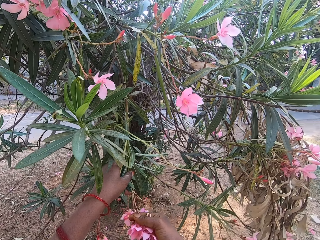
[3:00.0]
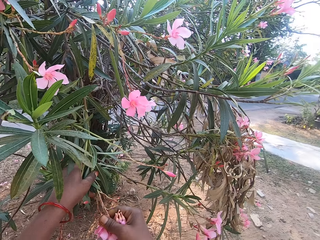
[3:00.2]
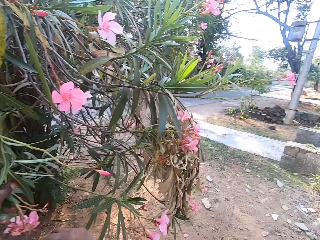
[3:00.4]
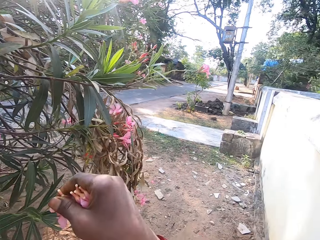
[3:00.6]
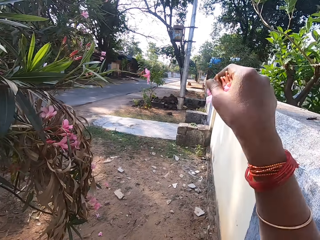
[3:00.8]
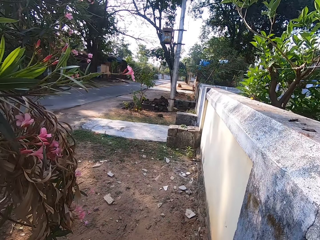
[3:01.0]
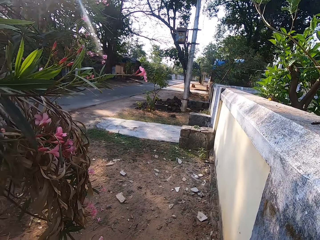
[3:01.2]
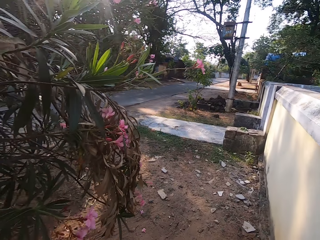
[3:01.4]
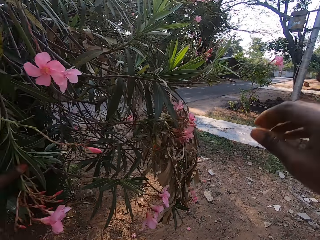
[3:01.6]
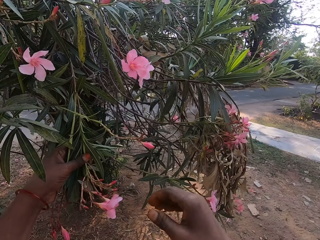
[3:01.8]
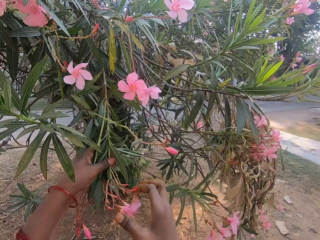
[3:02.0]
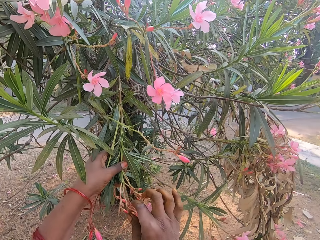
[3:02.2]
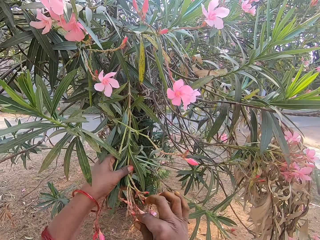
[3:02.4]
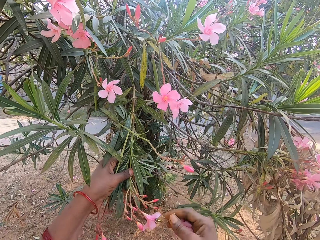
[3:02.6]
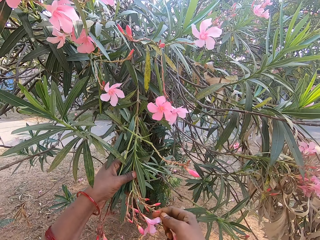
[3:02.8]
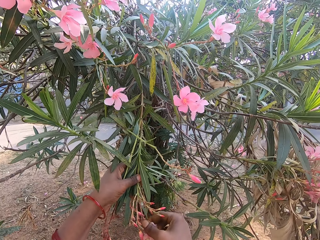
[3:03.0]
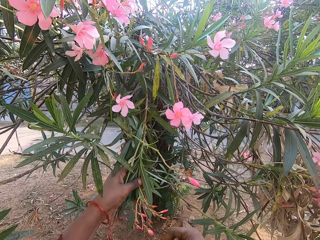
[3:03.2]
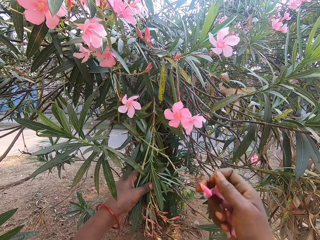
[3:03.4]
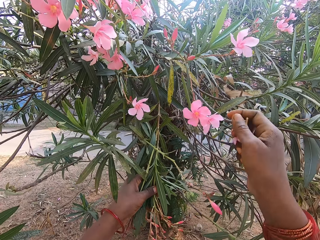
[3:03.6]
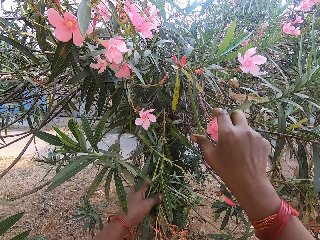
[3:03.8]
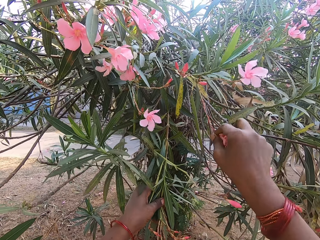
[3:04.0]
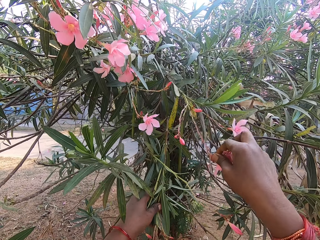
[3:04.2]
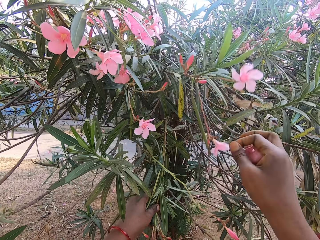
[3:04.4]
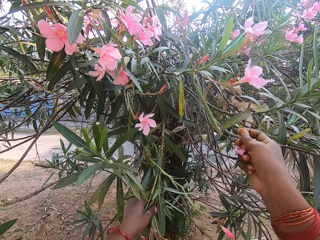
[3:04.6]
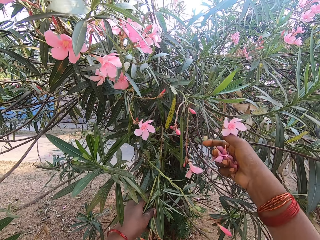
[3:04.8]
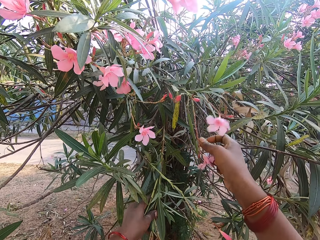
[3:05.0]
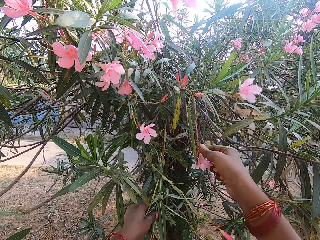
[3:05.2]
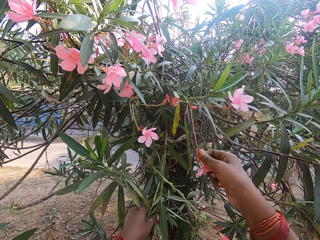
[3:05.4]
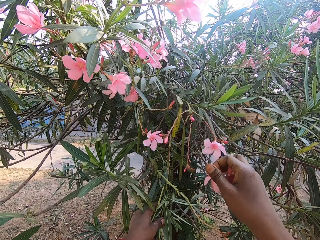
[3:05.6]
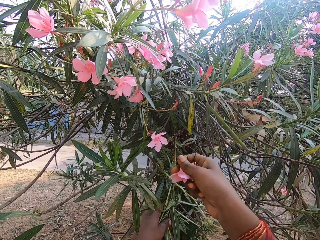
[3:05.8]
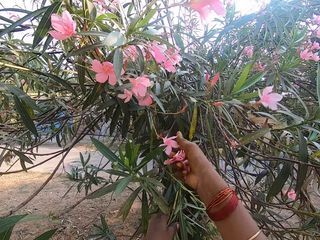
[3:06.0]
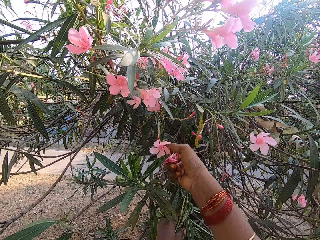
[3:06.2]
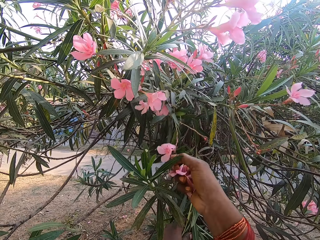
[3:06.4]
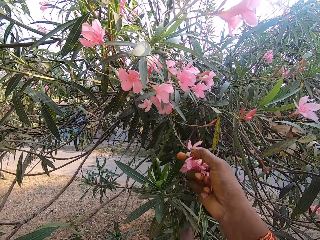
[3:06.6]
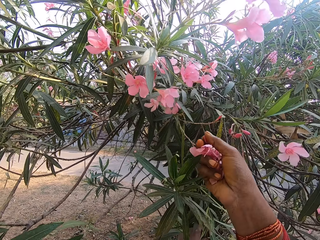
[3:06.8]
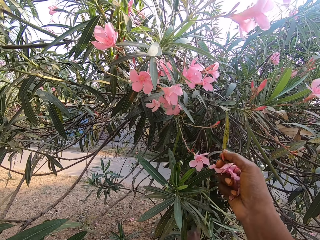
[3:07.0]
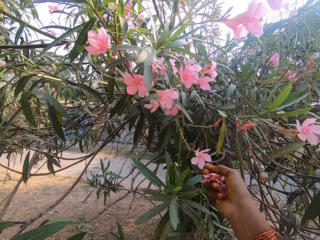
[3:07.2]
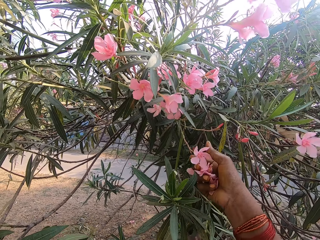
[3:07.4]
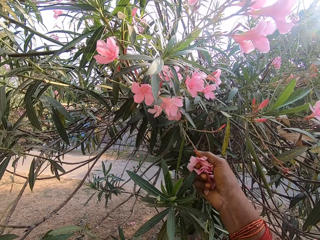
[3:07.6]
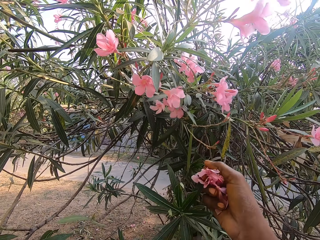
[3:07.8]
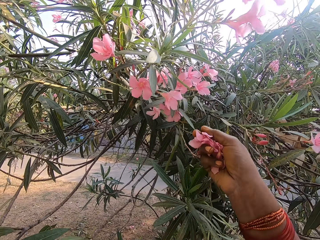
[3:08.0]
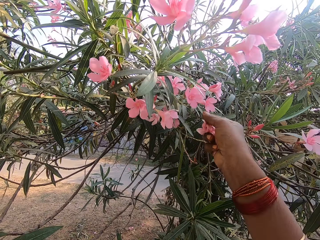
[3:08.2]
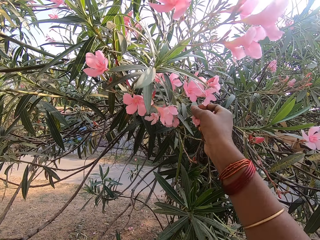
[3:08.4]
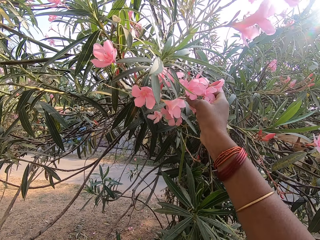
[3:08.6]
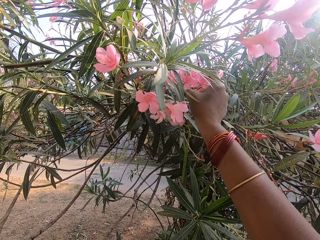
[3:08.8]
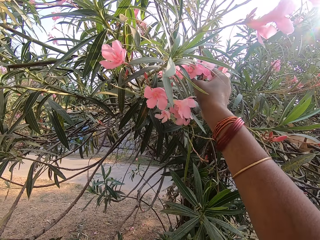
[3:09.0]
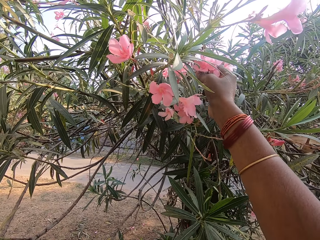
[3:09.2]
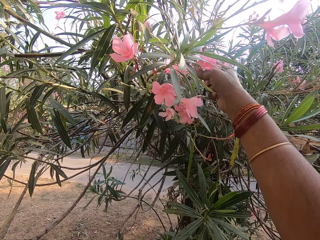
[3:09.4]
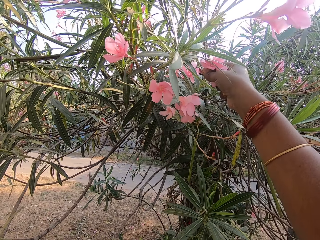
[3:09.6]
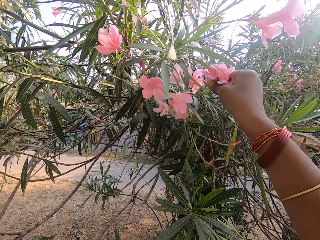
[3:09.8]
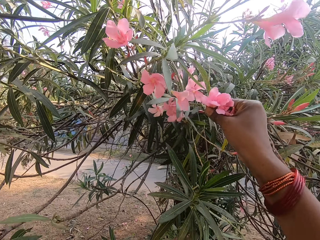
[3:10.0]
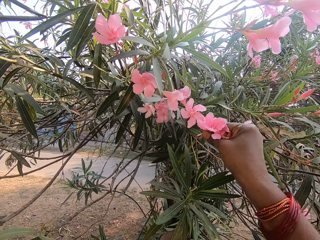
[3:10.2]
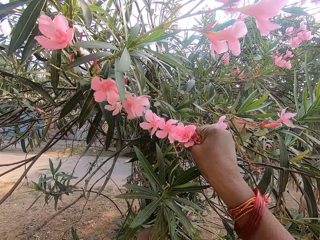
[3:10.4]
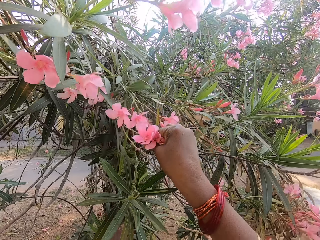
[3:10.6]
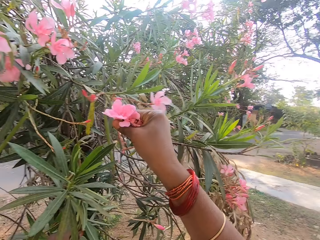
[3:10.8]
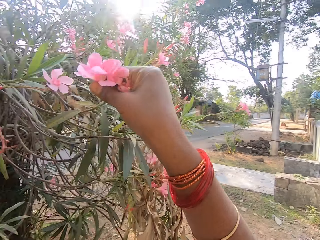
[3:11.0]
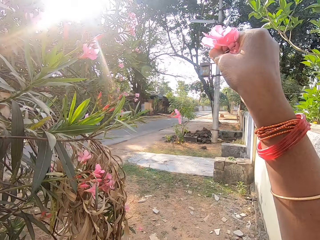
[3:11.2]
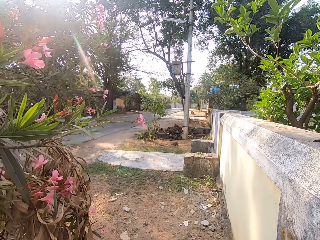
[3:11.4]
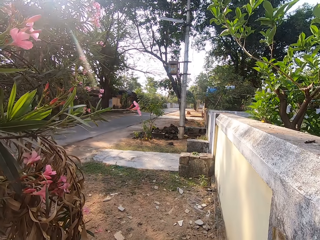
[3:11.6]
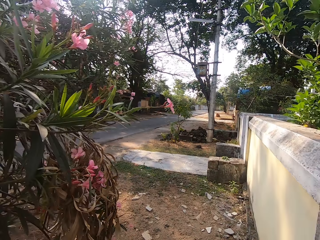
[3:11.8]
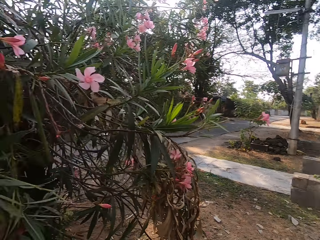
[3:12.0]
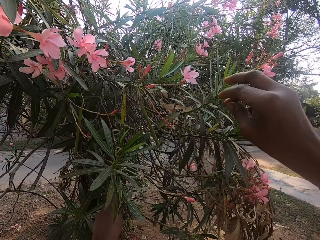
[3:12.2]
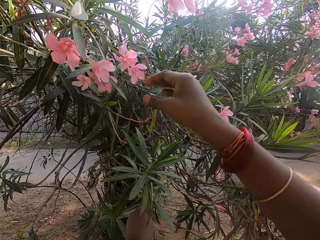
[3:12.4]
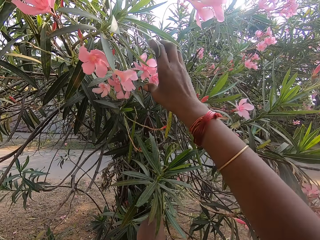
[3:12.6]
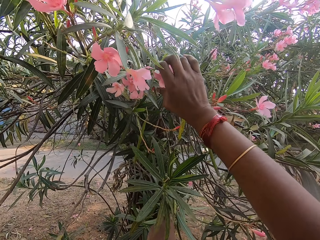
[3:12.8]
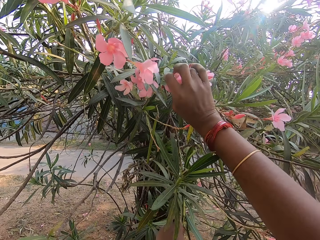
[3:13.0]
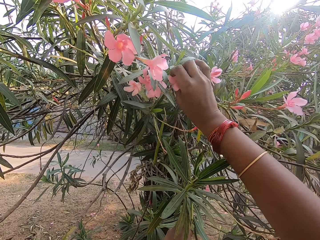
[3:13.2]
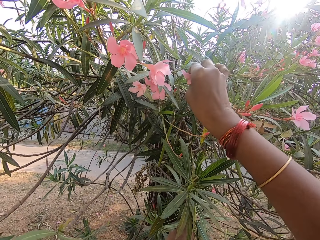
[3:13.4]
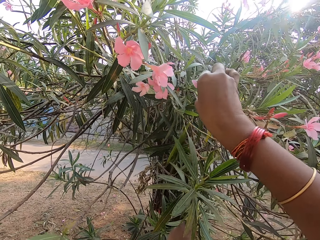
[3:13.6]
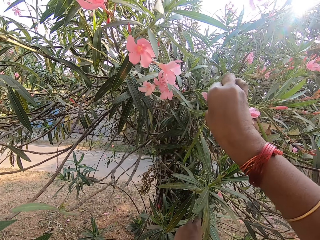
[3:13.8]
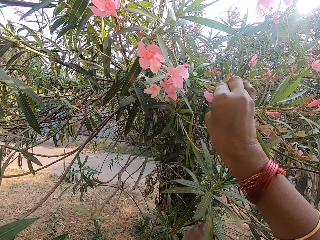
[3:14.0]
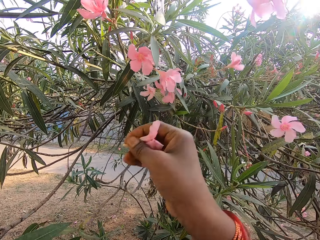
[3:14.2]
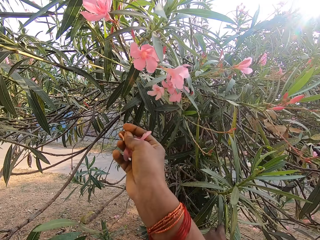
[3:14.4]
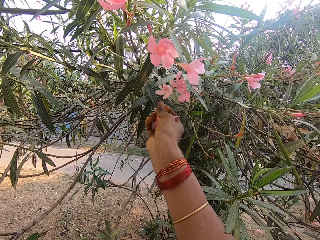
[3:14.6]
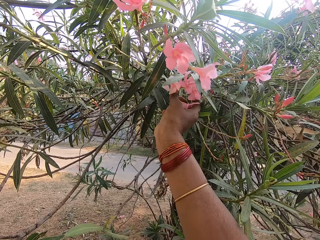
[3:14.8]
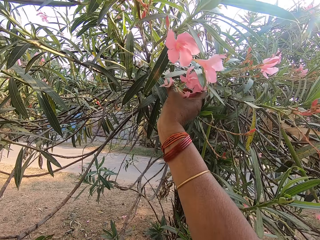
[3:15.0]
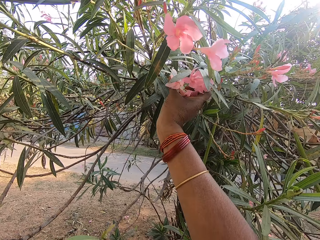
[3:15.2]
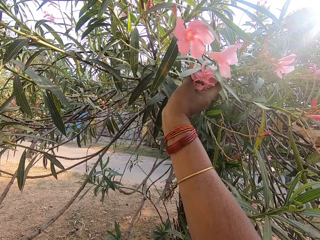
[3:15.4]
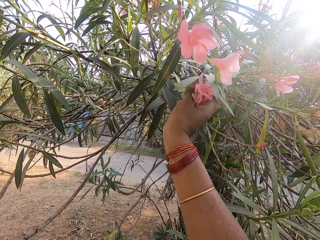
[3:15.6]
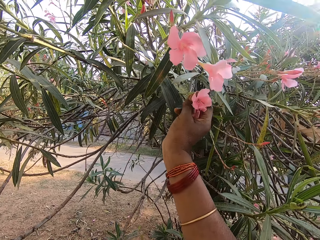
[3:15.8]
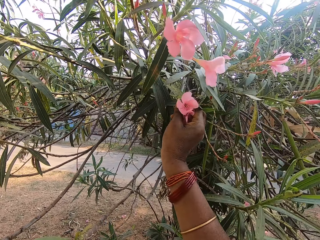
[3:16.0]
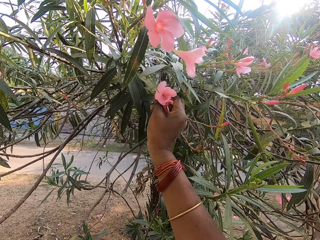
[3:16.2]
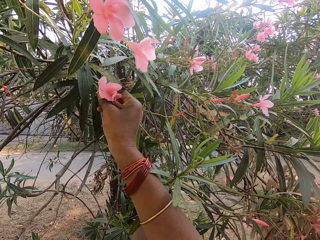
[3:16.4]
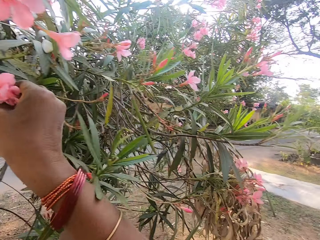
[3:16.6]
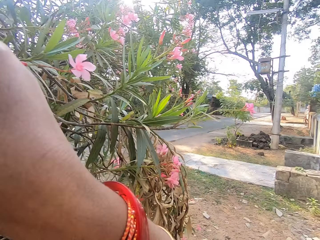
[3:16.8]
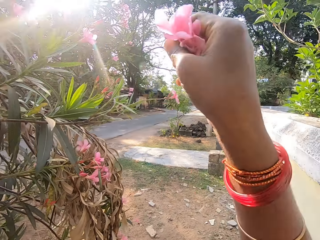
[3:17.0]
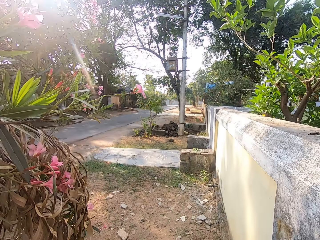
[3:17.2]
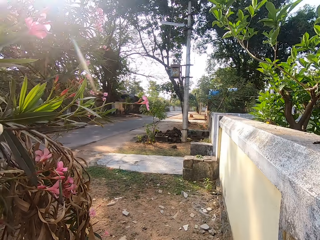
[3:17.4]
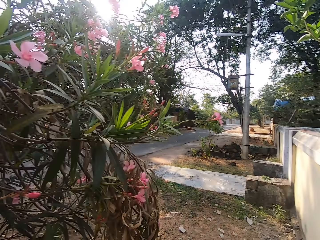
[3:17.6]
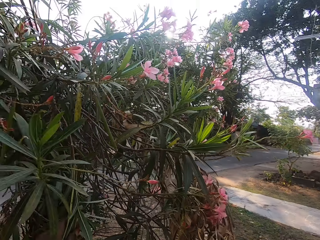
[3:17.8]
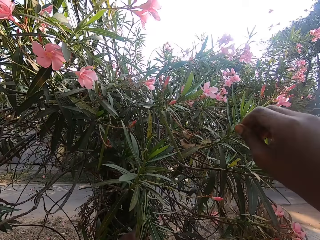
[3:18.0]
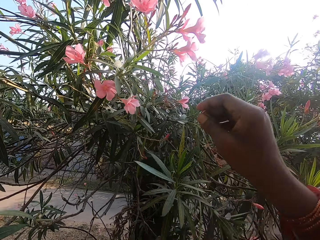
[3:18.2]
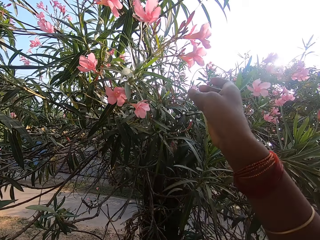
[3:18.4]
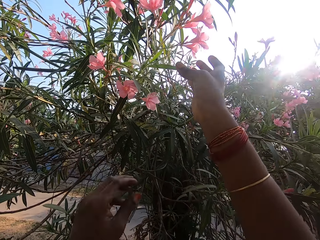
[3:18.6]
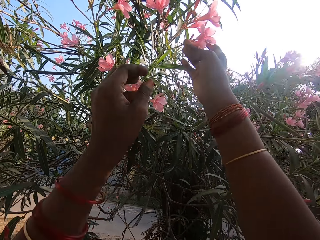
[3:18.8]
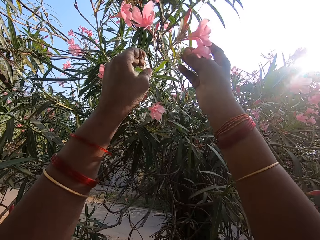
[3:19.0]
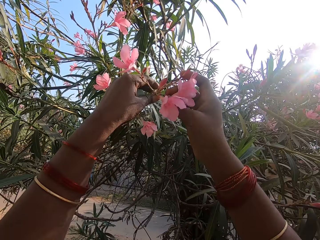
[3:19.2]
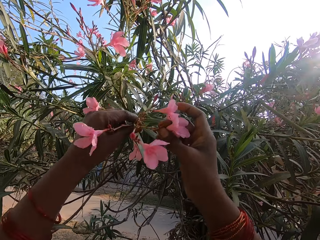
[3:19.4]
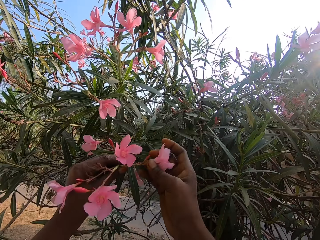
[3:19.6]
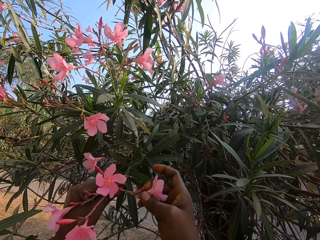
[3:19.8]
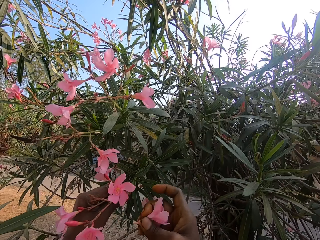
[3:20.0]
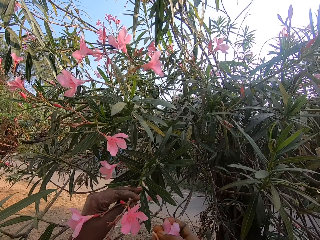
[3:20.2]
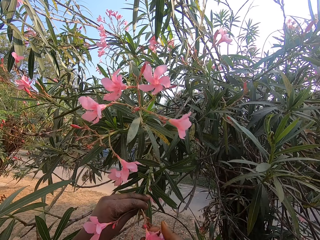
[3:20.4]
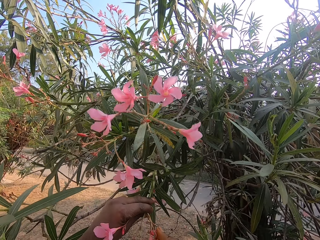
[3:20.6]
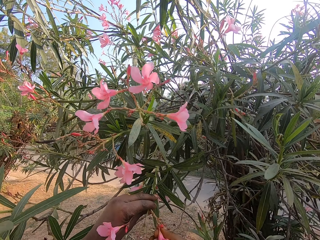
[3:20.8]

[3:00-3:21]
The camera wearer turns right. They pour the flowers in the basket. They pluck flowers from the branch. They pour the flowers in the basket. They pluck flowers from the branch. They pour the flowers in the basket. They pull down a branch. They hold the branch. They pluck flowers from the branch.
